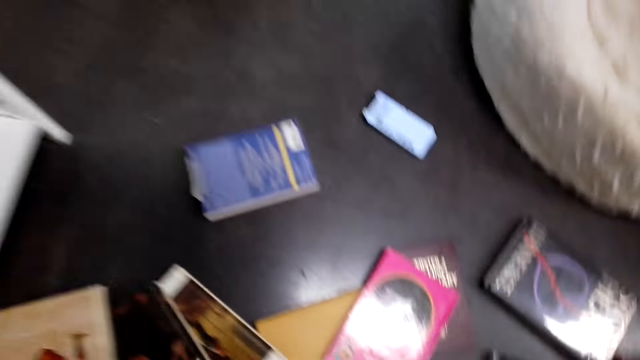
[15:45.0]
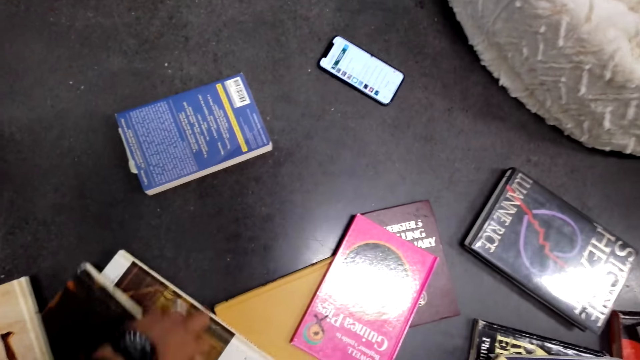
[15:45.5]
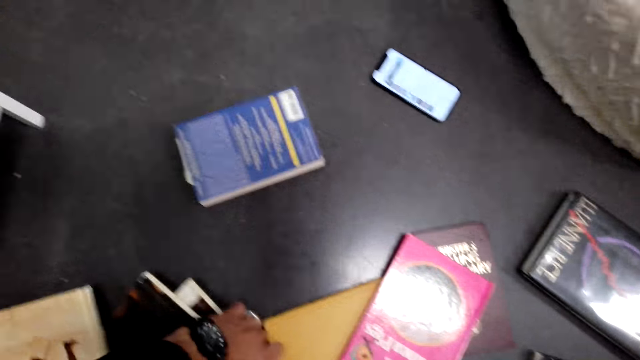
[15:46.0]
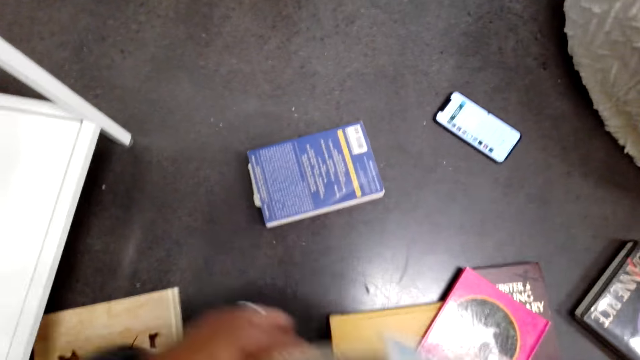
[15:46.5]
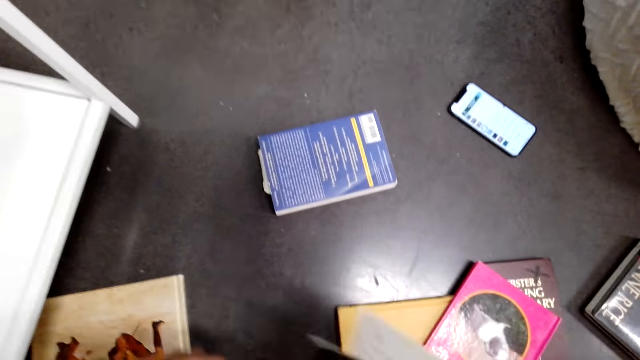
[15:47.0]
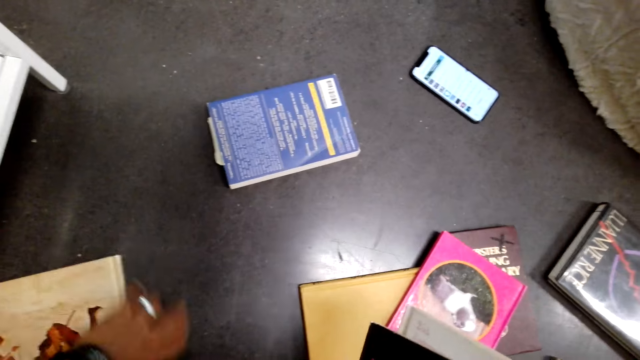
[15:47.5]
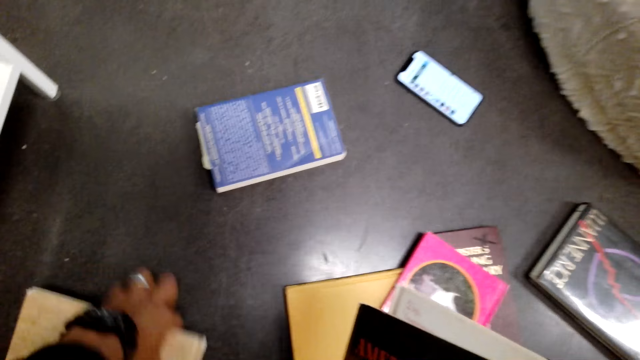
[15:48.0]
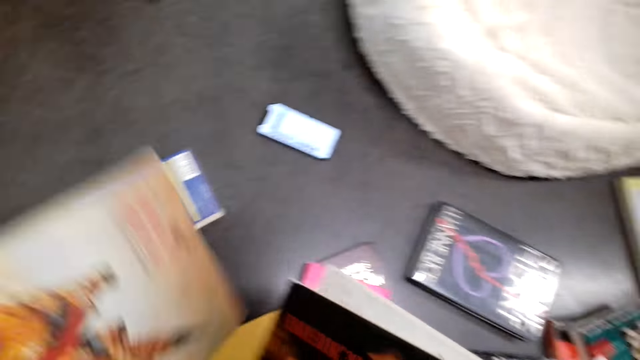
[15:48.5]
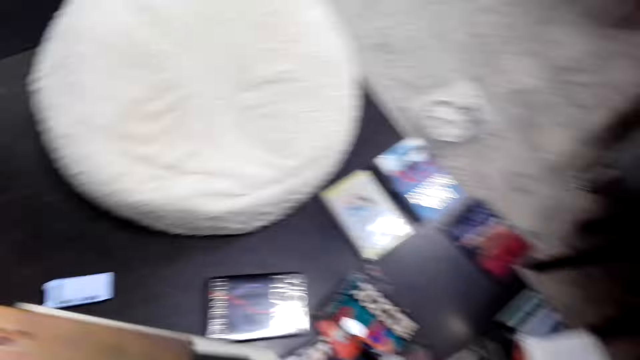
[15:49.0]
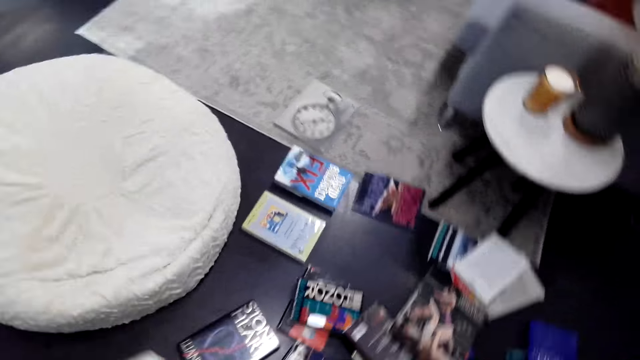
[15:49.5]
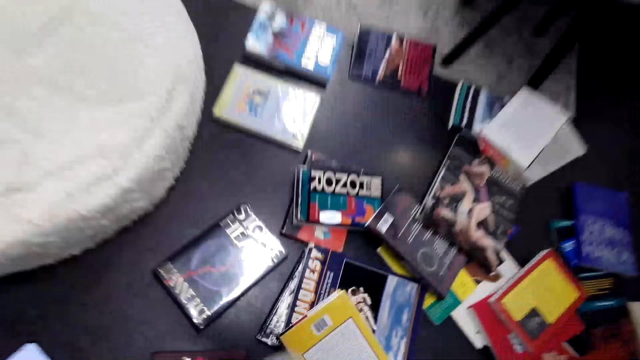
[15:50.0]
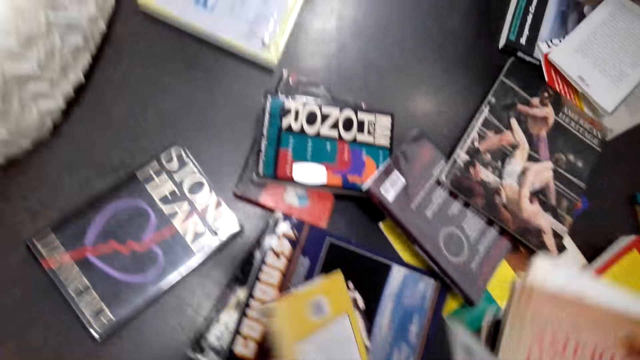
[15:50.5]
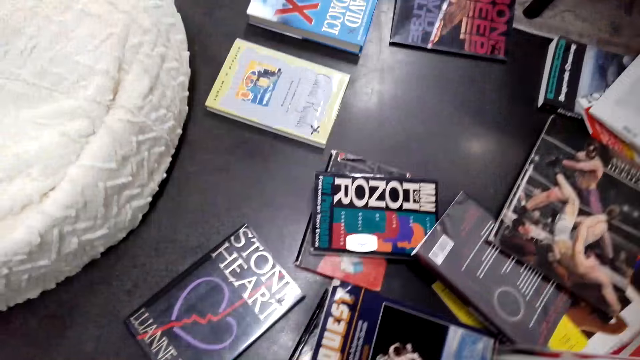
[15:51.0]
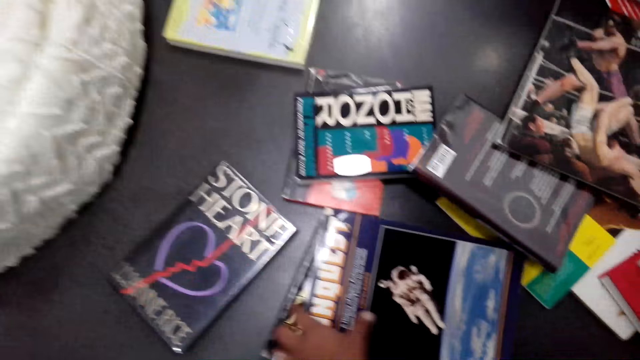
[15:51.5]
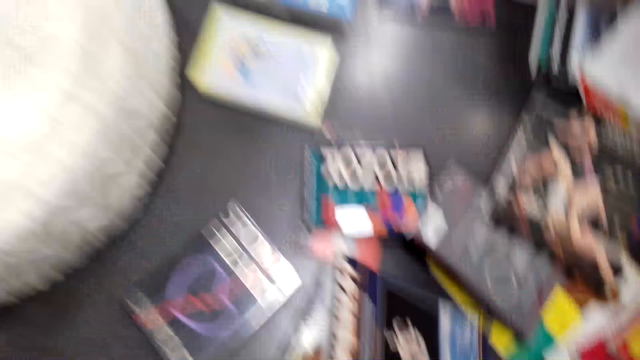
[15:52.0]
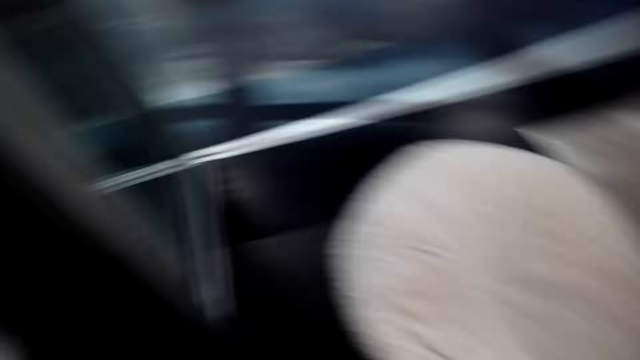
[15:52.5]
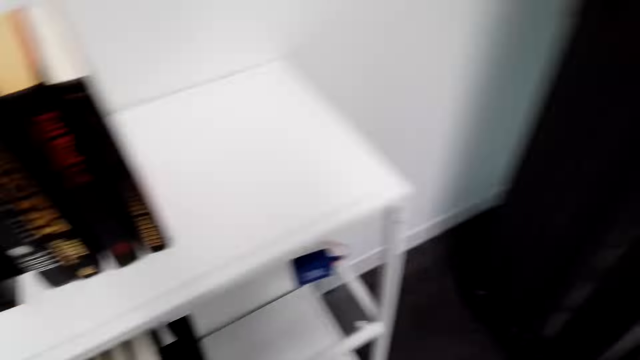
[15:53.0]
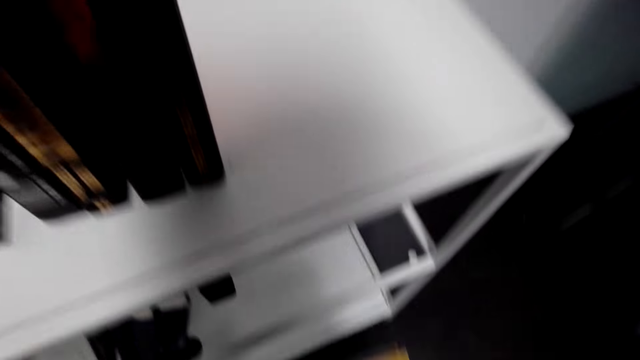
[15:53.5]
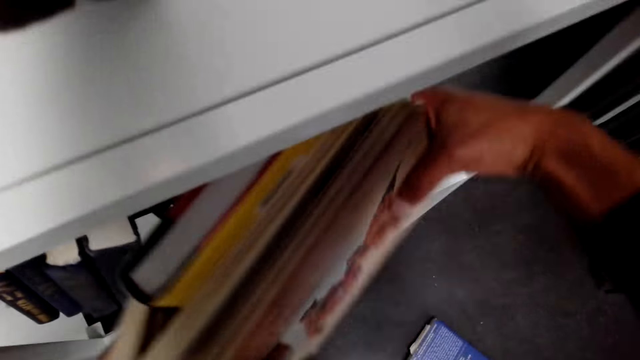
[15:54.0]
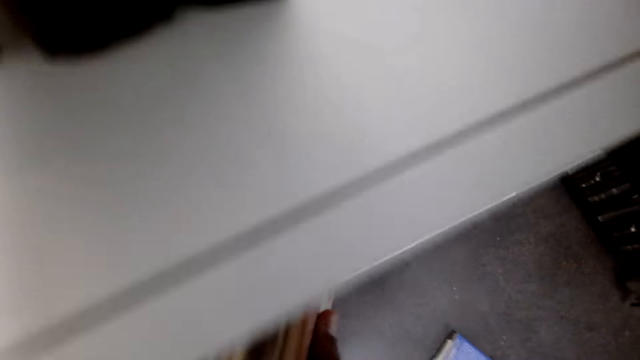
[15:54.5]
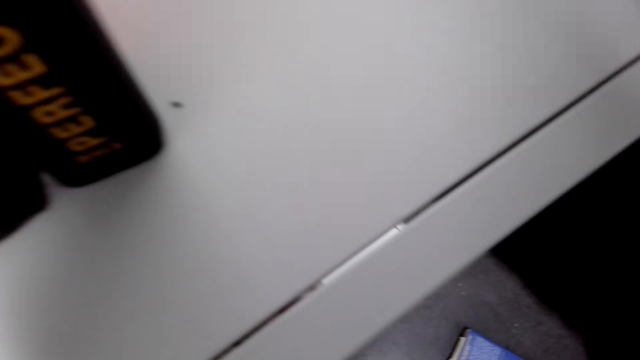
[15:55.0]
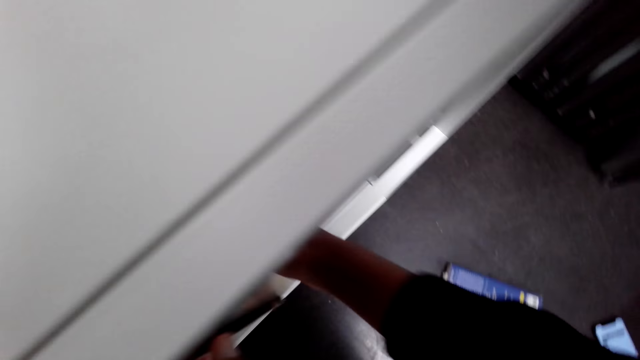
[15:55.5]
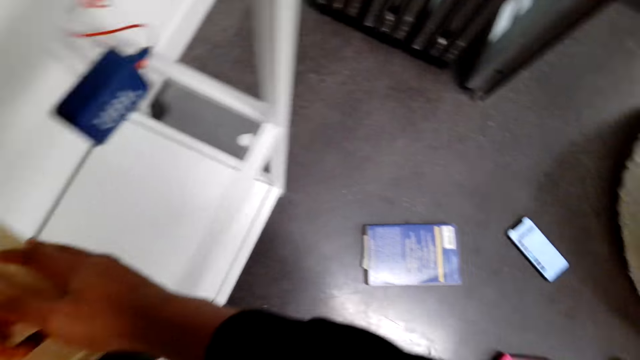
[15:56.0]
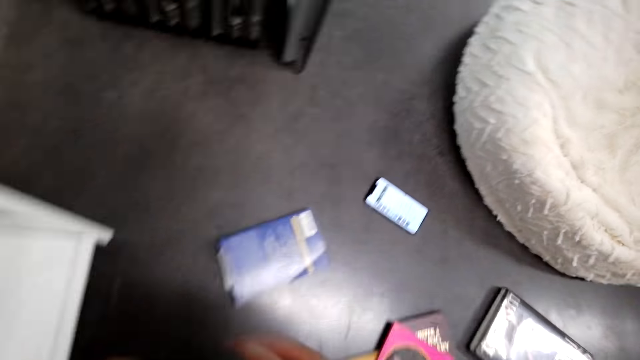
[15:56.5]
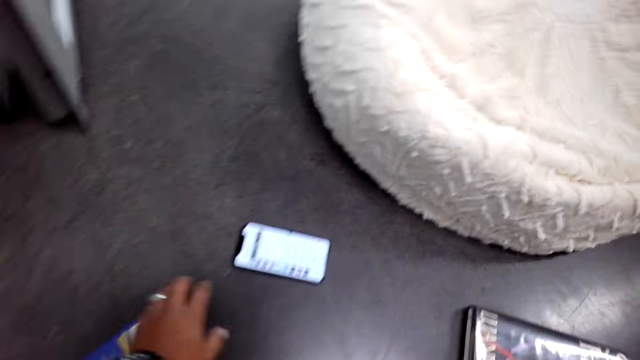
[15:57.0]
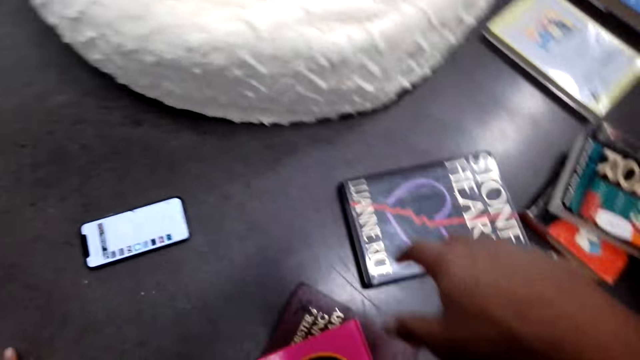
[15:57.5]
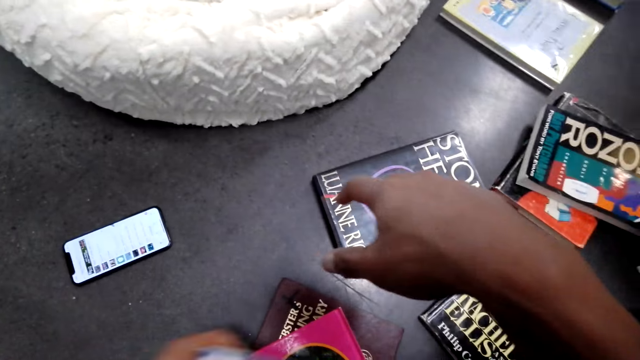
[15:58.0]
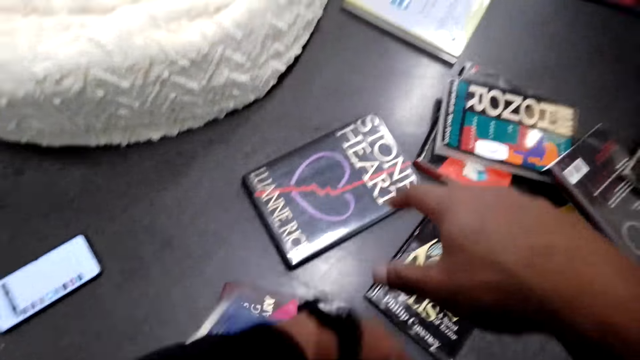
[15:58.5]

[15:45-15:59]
The camera wearer looks around. They collect books on the floor. They touch a book. They turn around. They arrange books on a shelf.

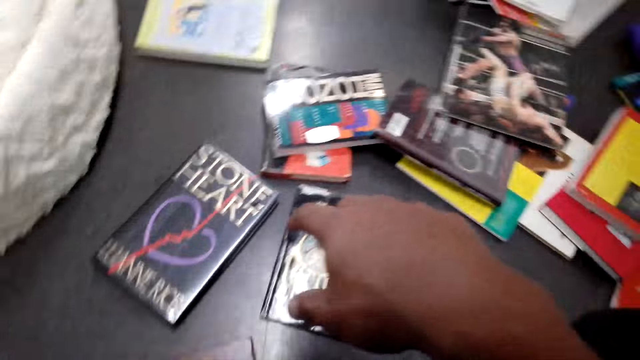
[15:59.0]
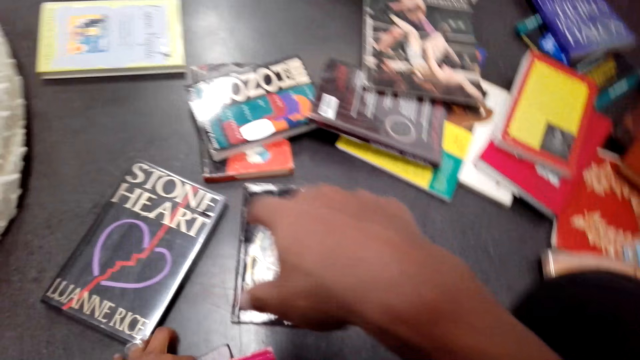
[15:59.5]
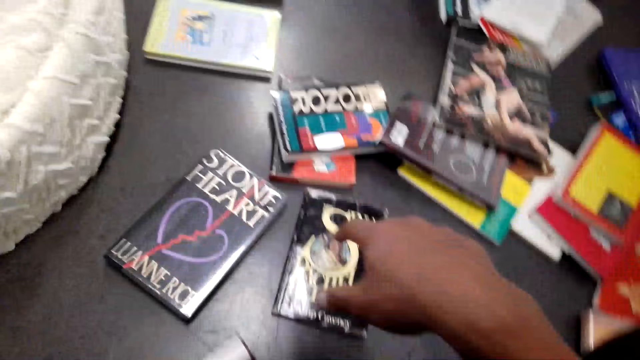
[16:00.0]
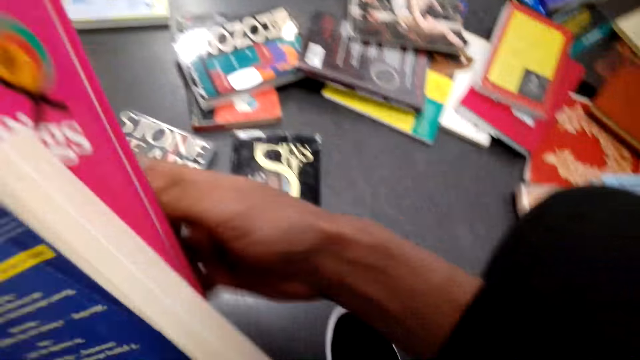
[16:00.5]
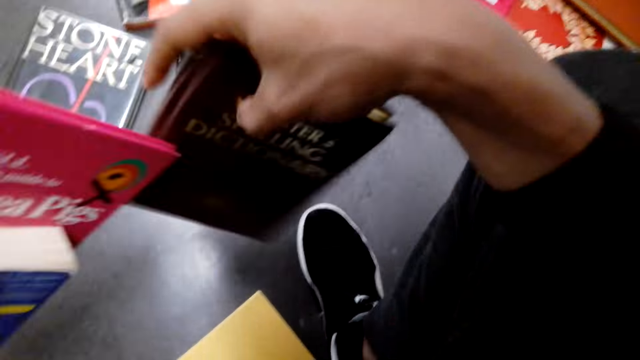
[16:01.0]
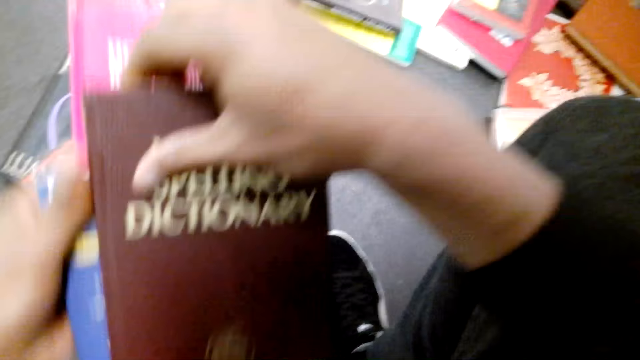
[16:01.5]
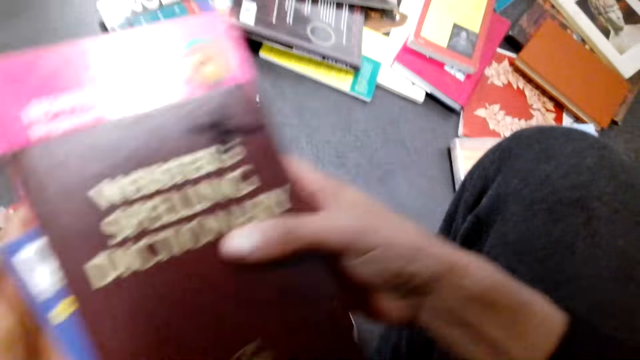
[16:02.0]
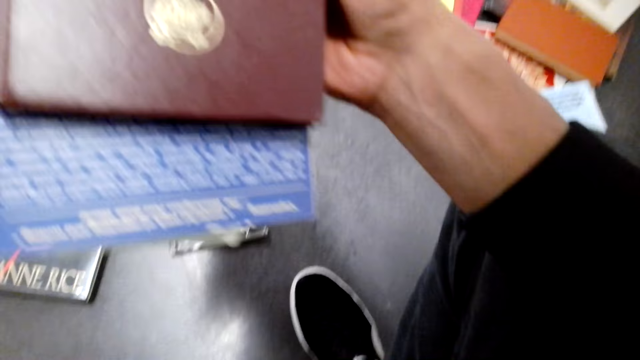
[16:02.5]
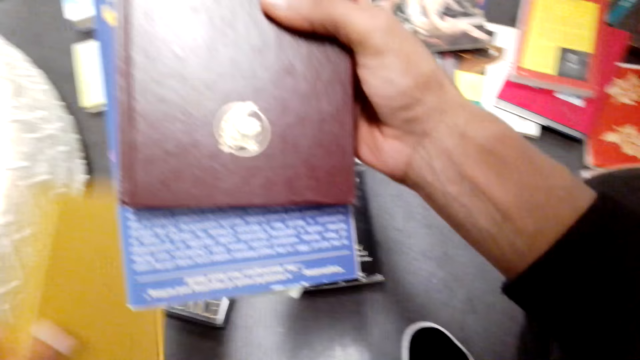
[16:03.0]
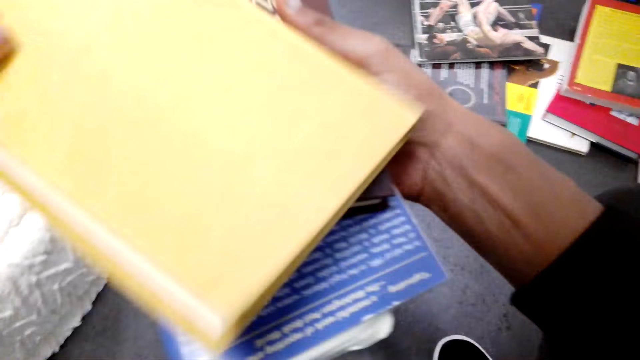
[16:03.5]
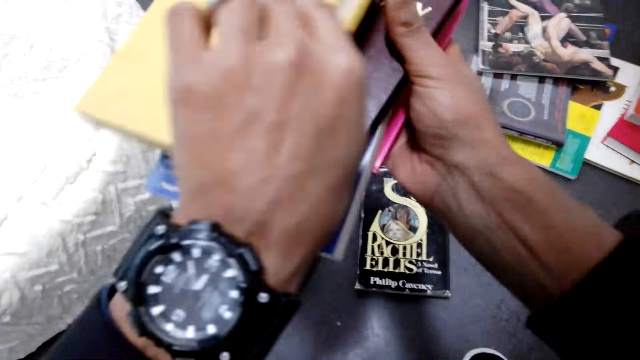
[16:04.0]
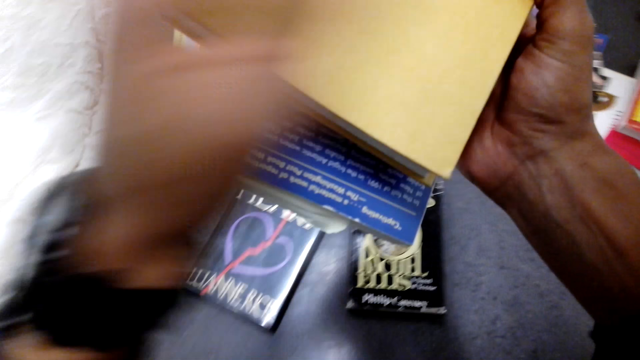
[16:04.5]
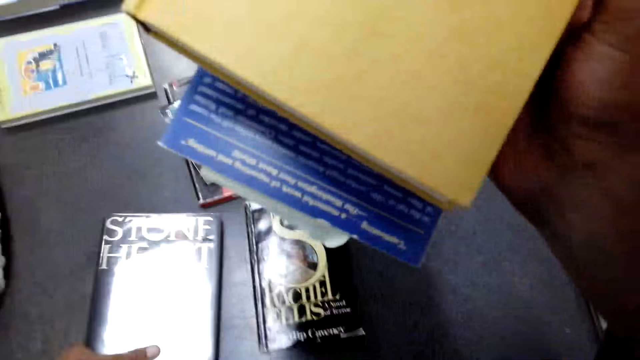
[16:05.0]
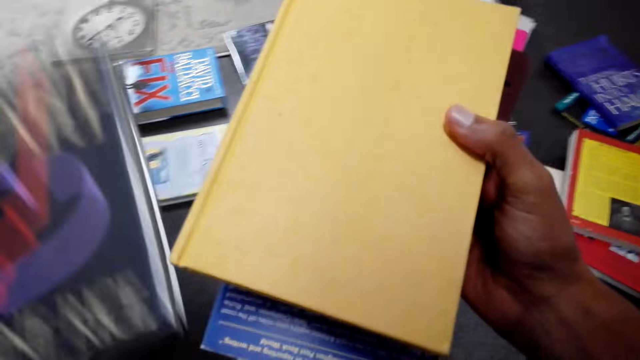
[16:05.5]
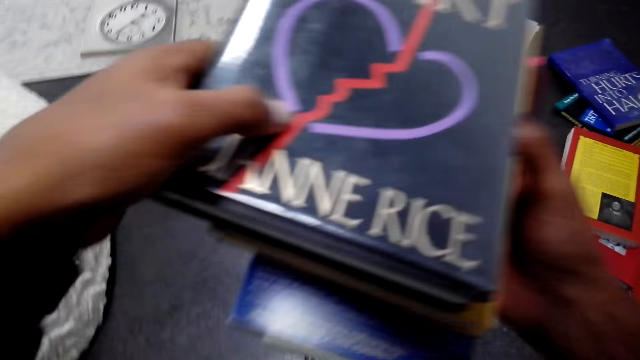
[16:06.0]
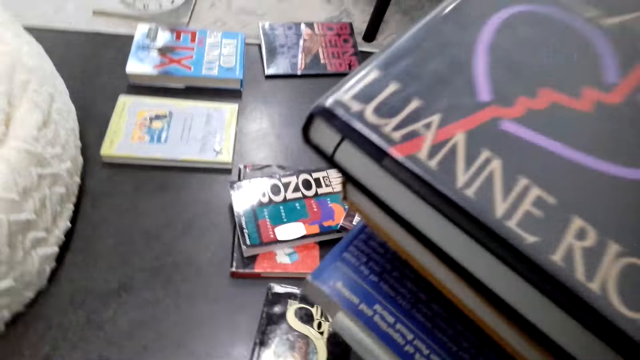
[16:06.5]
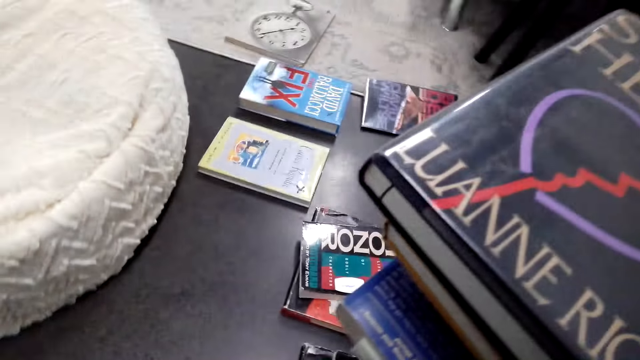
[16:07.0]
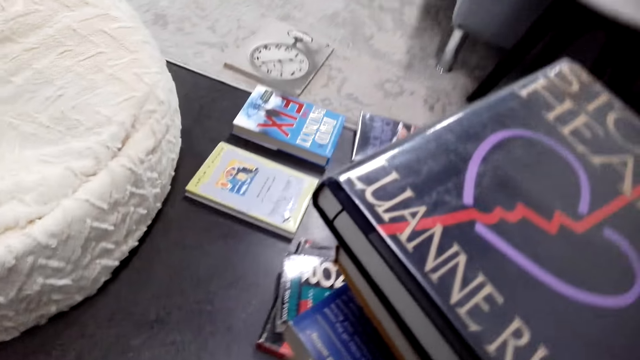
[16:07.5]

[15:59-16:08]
The camera wearer collects books on the floor.
